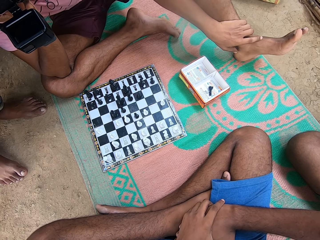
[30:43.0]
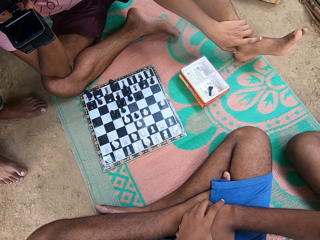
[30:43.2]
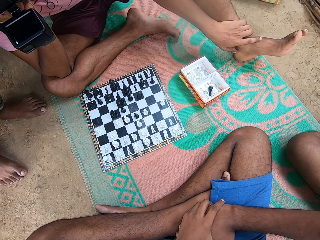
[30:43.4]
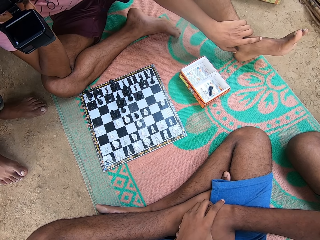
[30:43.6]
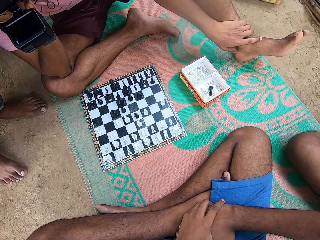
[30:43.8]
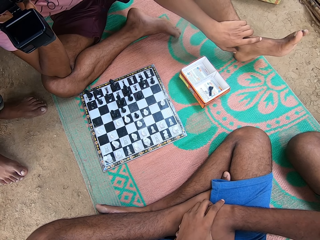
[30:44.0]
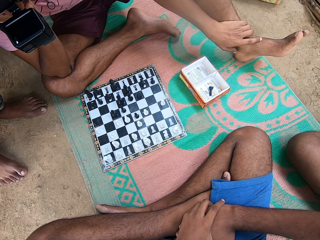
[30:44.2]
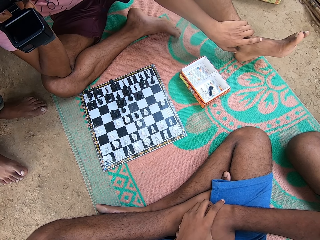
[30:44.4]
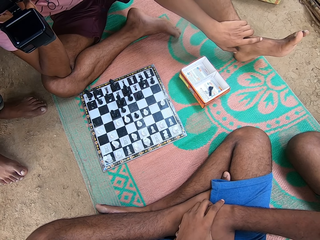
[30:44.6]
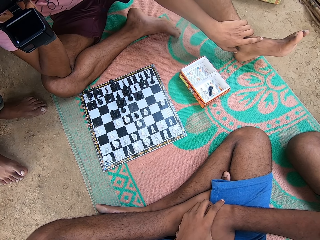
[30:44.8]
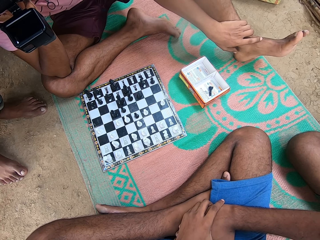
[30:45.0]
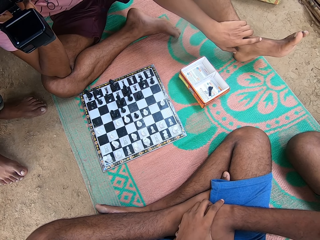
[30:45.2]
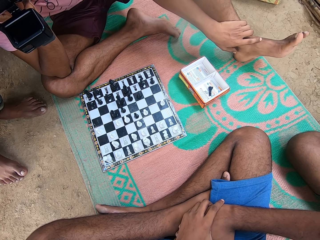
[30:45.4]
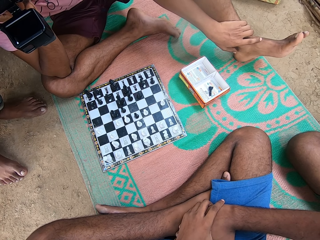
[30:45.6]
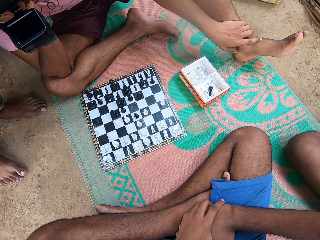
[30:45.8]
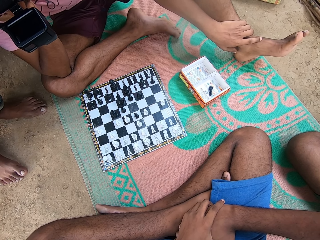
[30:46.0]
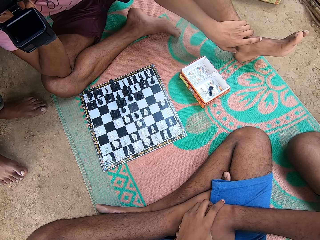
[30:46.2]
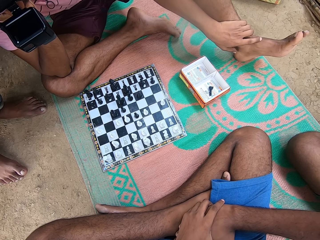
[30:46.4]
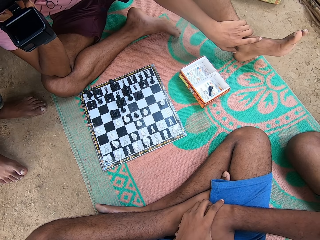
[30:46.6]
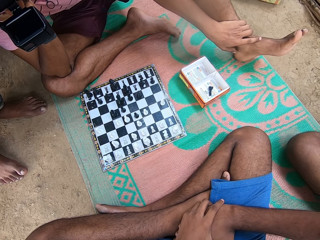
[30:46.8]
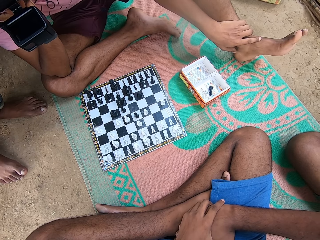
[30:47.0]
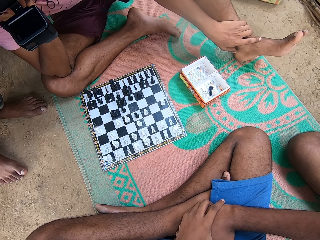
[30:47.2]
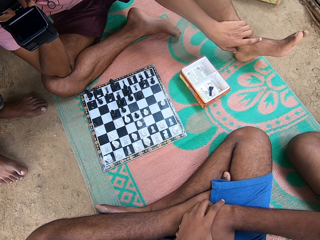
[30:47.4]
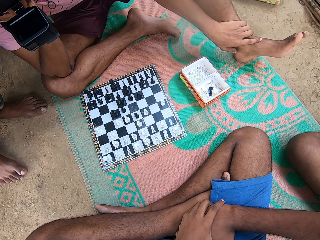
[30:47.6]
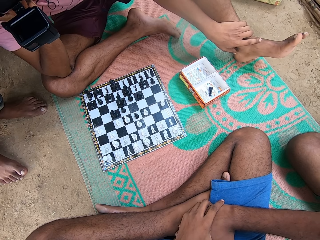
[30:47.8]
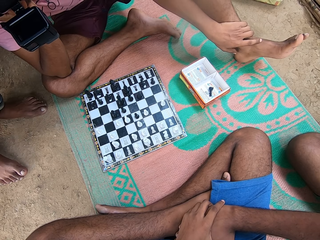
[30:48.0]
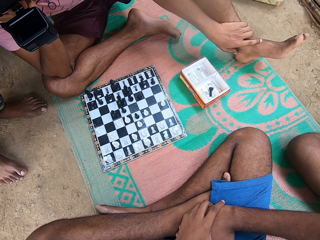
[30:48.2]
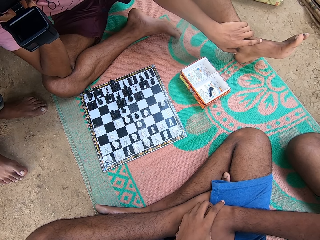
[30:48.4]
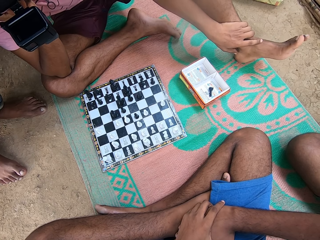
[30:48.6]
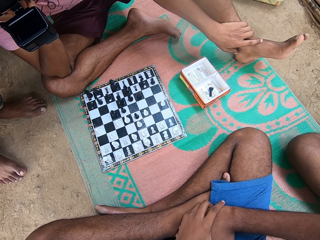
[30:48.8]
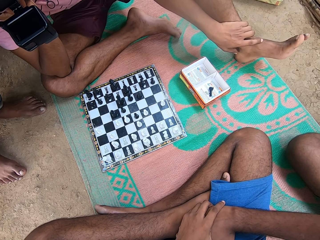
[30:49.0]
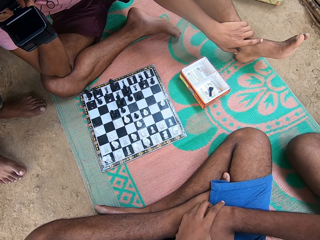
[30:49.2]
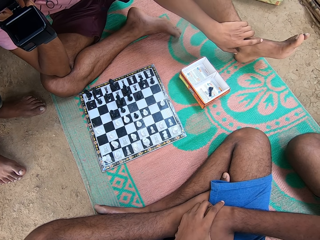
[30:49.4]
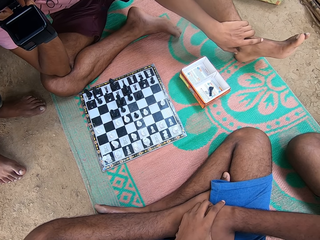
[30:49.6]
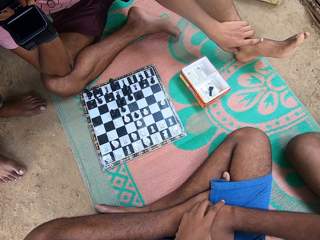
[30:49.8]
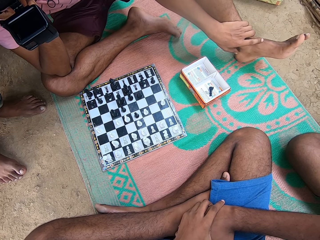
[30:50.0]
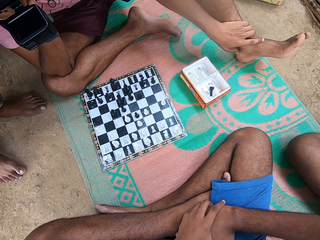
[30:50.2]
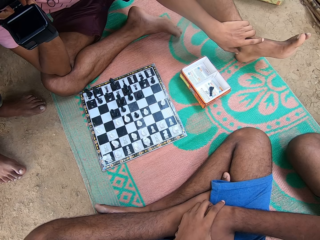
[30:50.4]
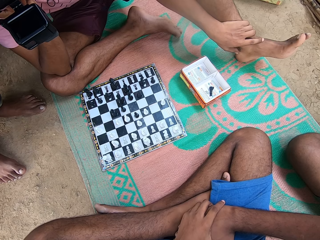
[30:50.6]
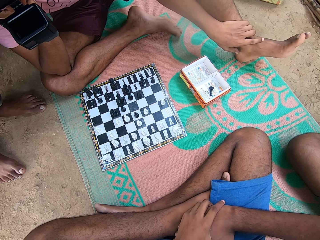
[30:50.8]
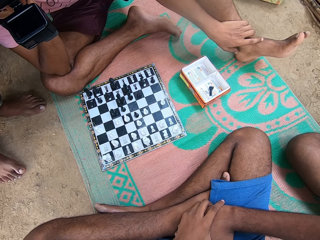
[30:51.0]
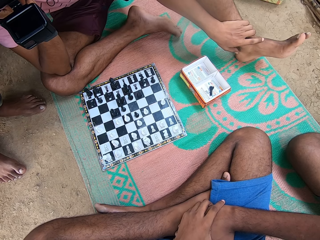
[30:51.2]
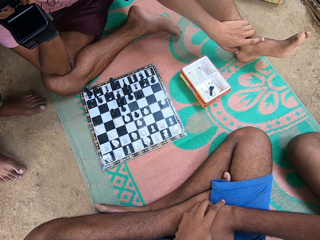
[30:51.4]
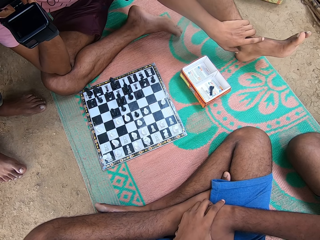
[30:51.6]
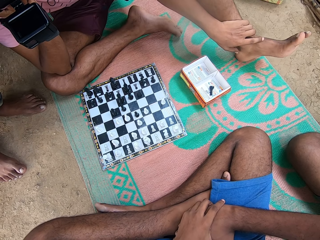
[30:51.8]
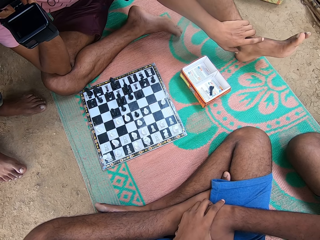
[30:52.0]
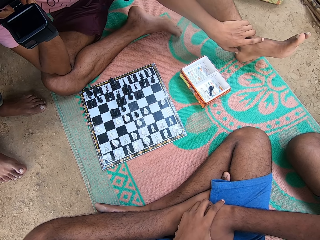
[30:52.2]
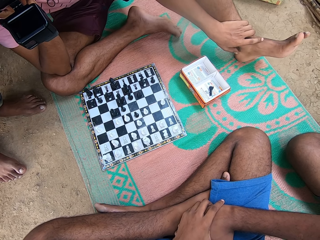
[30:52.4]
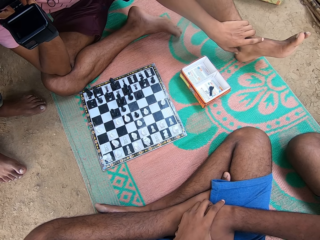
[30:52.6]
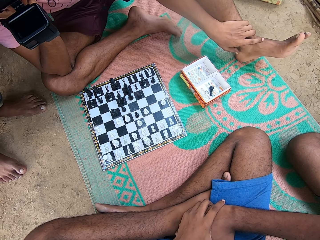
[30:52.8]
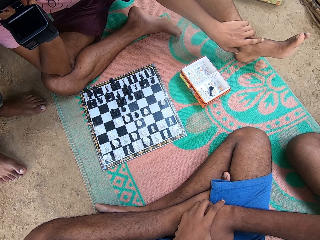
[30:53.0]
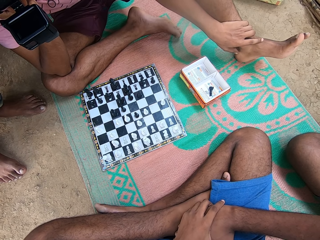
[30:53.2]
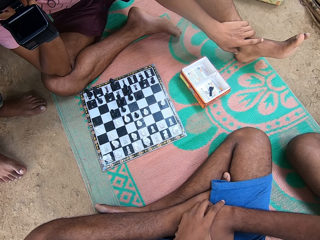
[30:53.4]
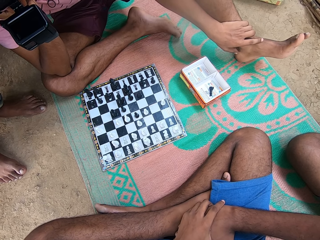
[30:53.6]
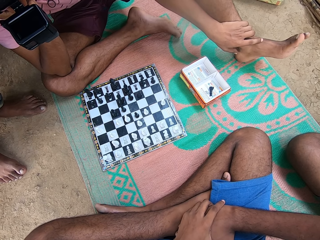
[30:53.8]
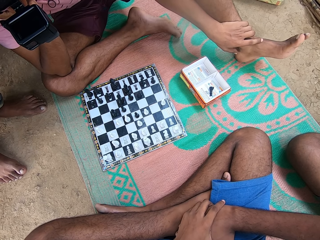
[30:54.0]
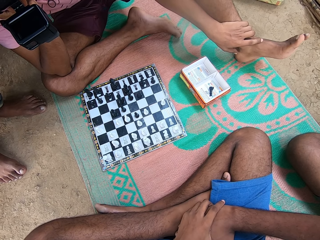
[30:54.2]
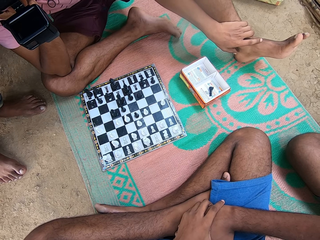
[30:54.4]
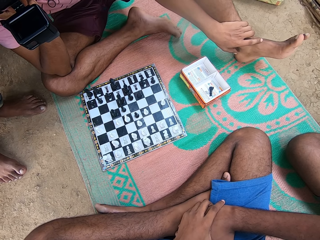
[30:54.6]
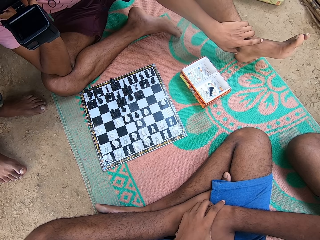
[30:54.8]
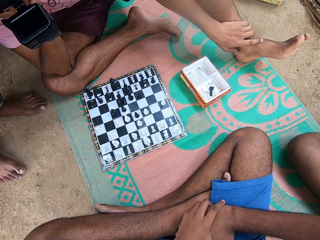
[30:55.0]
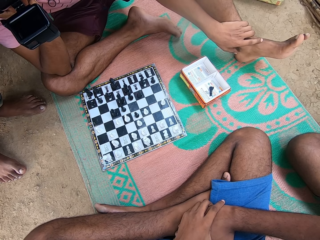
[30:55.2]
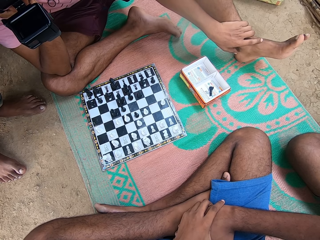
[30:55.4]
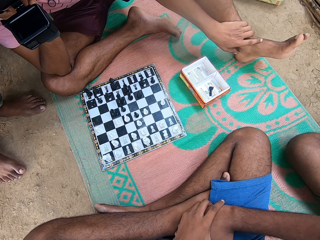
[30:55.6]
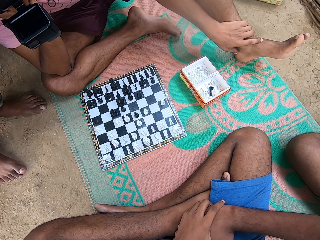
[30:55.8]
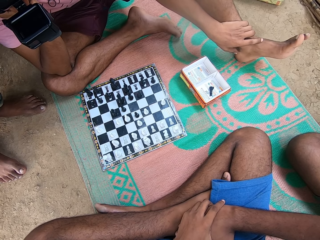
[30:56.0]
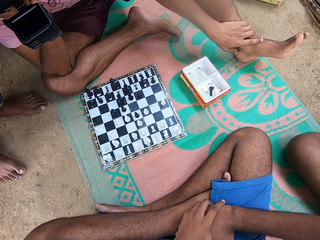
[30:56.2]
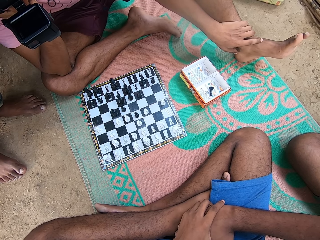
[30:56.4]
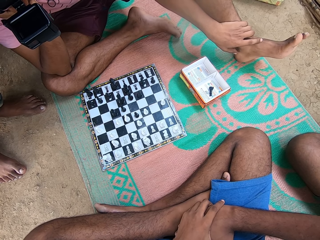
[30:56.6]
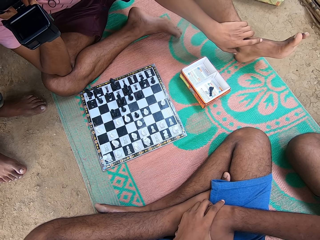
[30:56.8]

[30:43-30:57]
A man moves his leg.

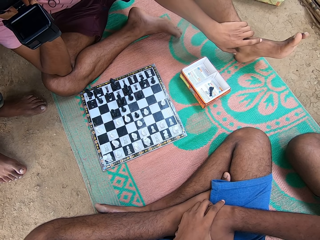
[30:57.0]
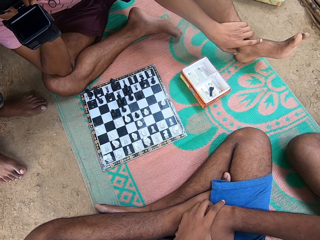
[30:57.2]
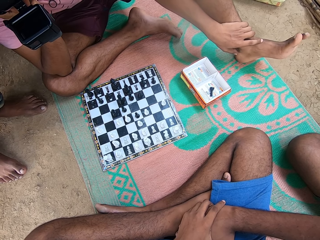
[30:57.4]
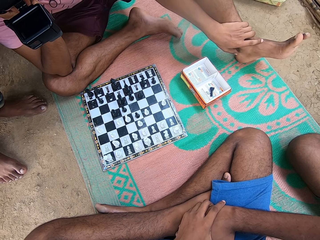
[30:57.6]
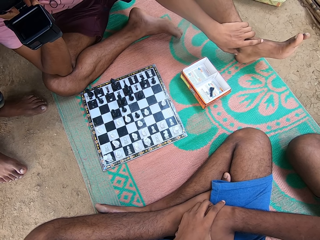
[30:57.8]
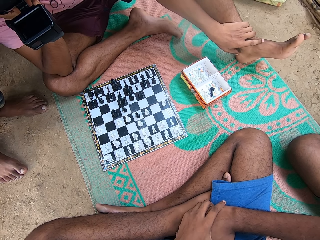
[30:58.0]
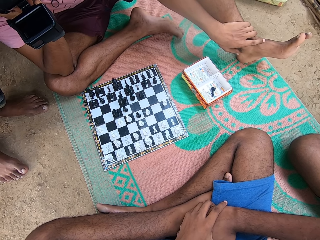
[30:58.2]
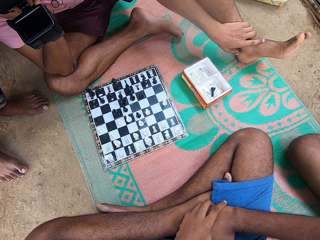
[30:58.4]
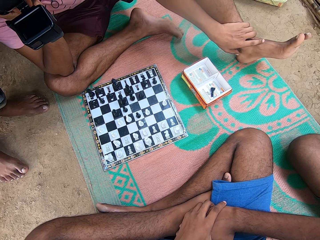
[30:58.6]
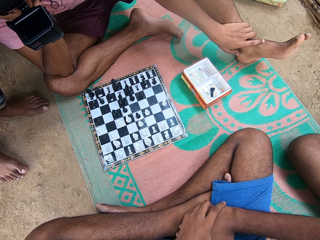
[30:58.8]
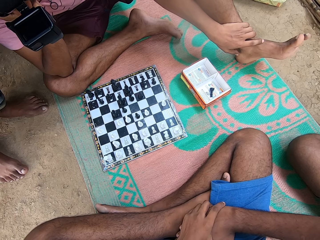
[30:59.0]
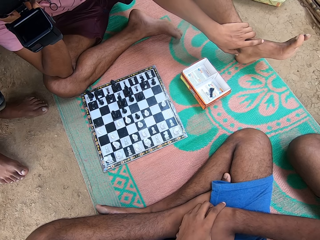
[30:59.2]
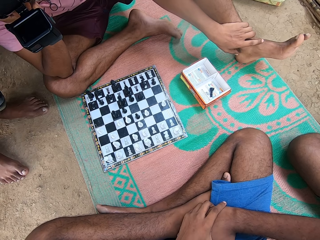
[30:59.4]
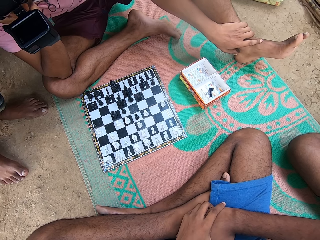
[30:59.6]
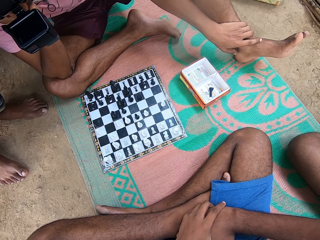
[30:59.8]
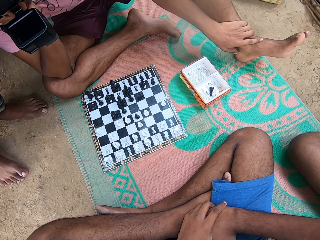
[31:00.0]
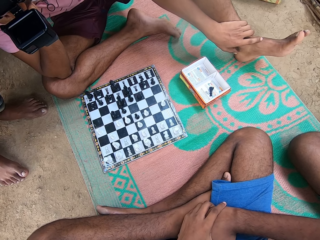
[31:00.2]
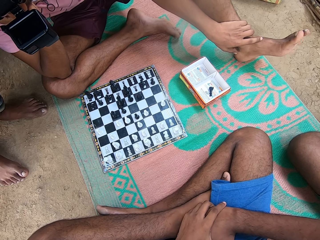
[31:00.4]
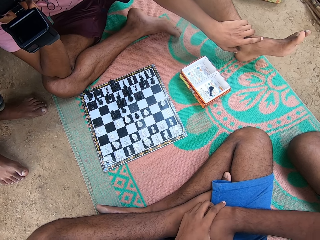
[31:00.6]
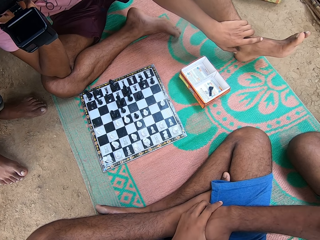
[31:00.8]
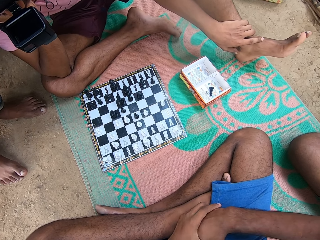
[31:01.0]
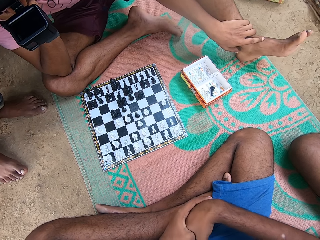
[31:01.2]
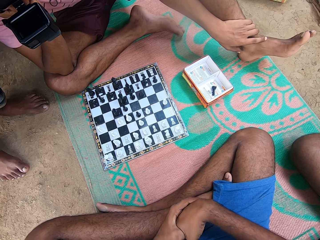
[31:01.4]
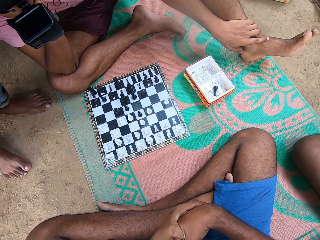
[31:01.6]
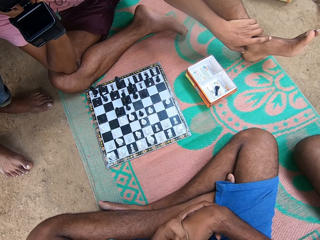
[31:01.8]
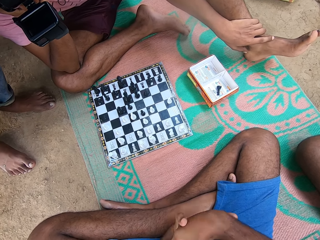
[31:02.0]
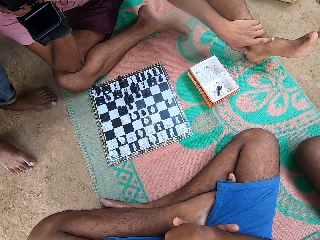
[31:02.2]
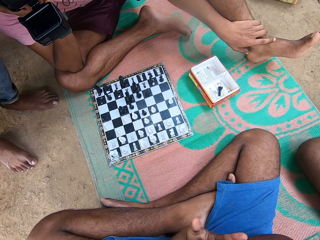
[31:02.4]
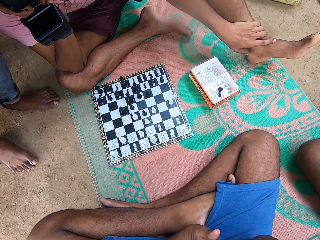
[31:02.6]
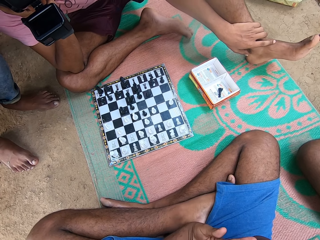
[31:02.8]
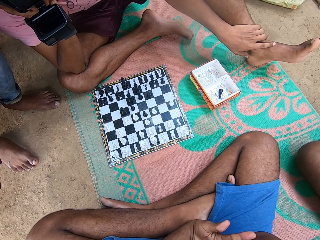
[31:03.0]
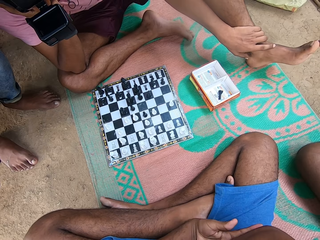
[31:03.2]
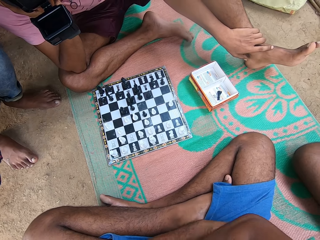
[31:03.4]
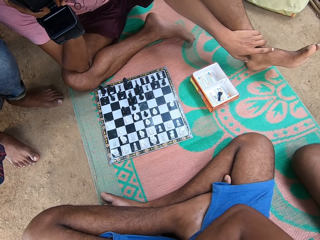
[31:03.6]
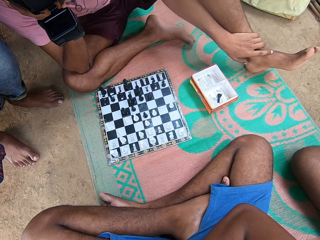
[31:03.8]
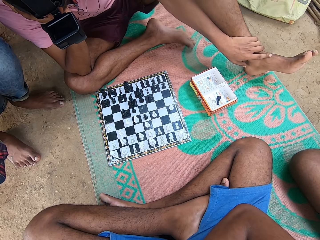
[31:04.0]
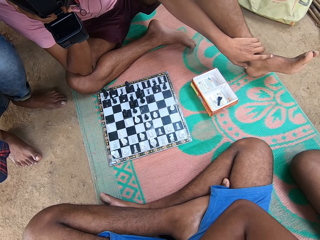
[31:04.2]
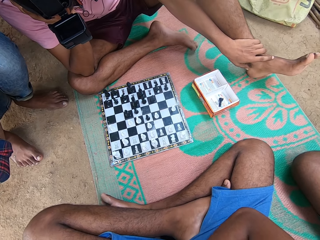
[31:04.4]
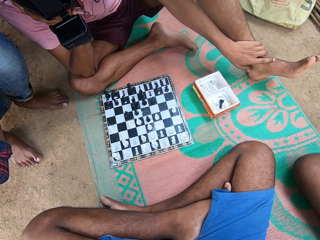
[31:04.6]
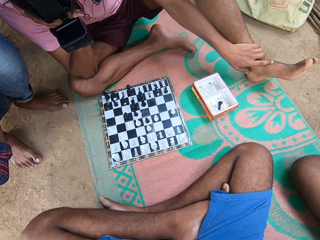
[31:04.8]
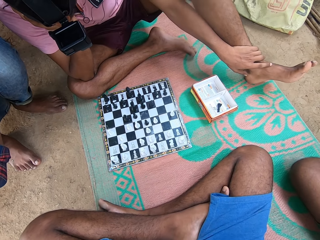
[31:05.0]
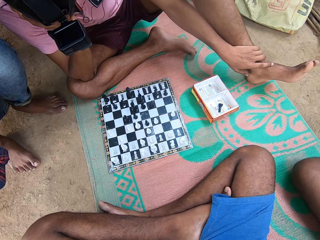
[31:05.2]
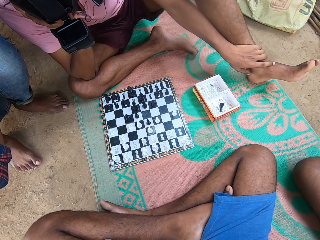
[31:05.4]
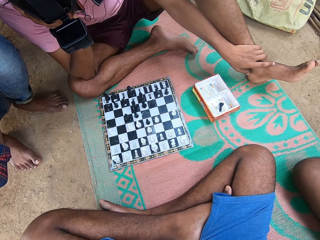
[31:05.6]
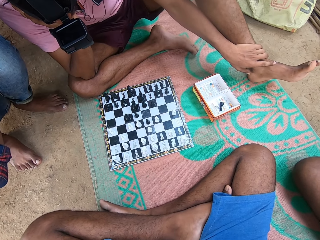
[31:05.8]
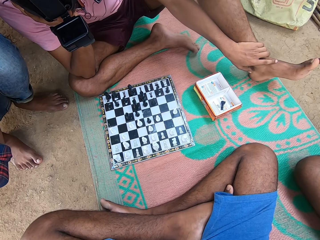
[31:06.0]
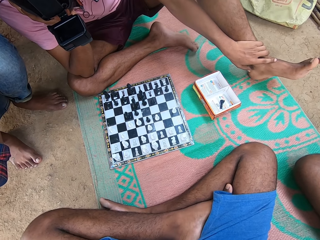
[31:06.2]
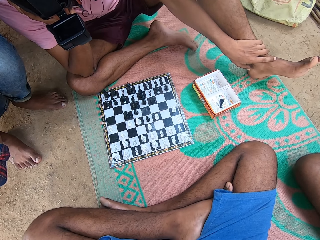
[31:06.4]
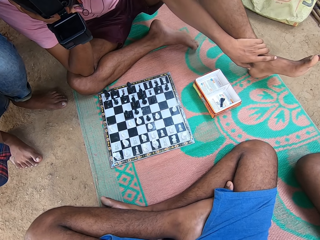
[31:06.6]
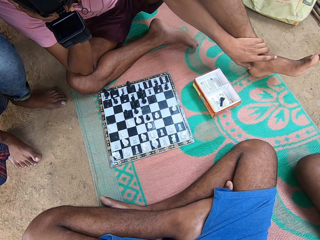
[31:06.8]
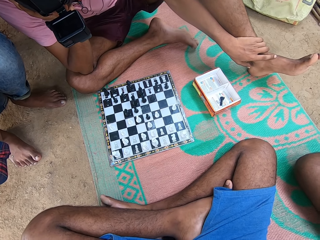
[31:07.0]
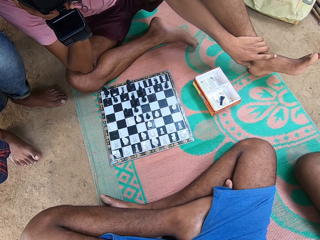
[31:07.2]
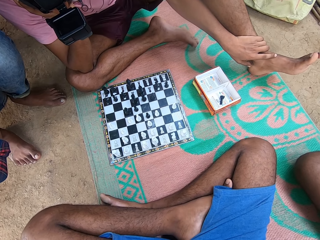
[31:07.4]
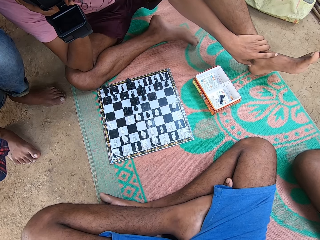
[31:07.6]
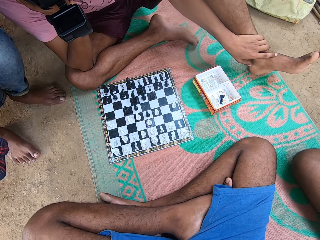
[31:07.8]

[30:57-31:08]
The camera wearer moves the hands. He folds his arms. He moves the legs.
